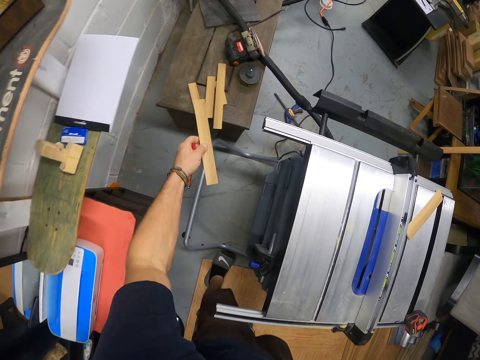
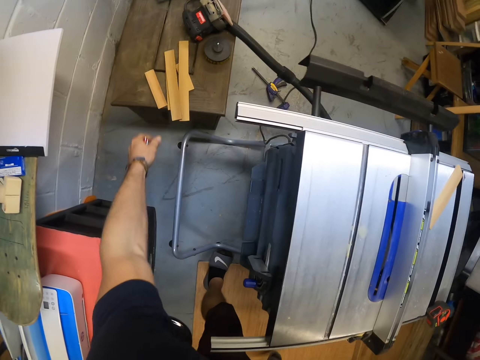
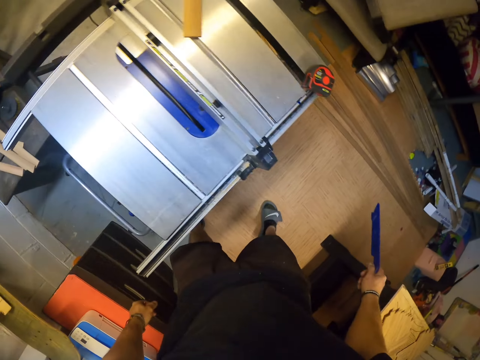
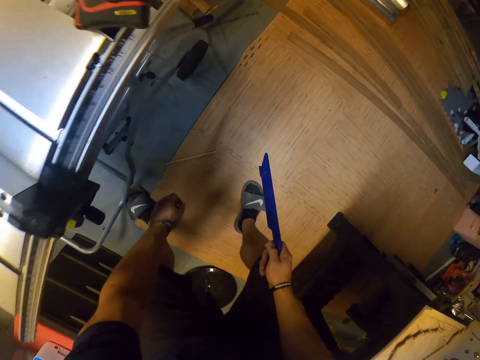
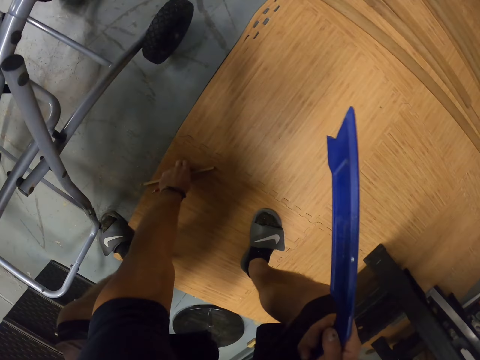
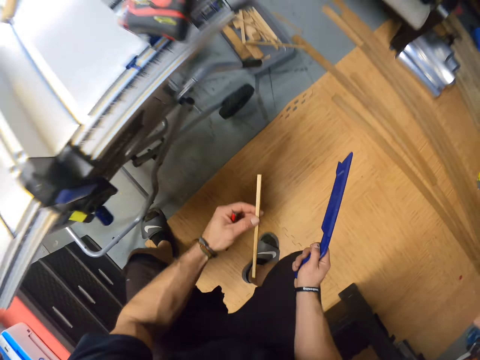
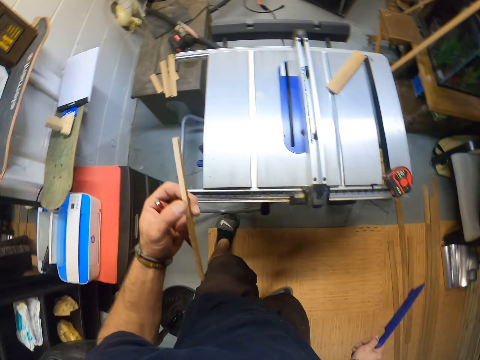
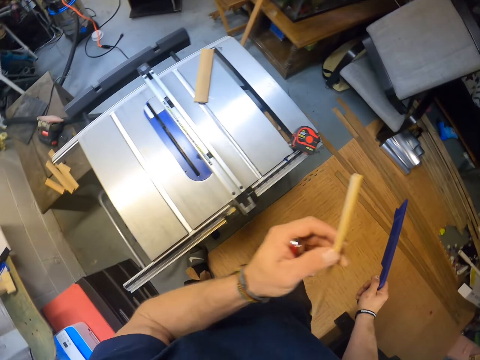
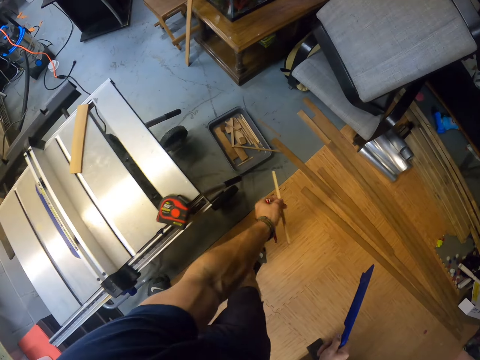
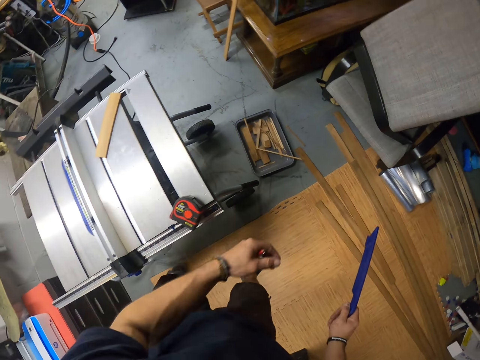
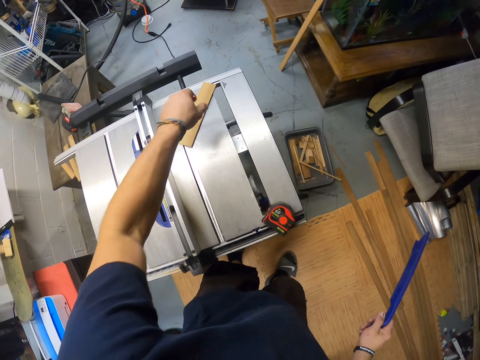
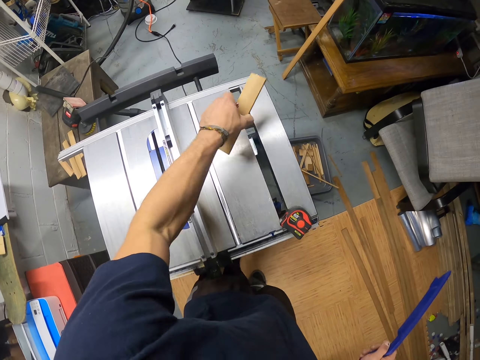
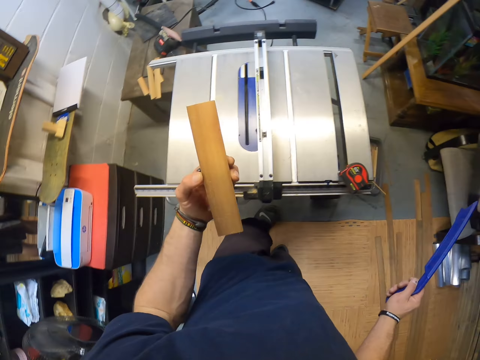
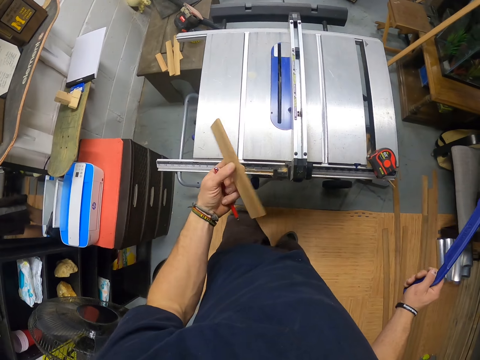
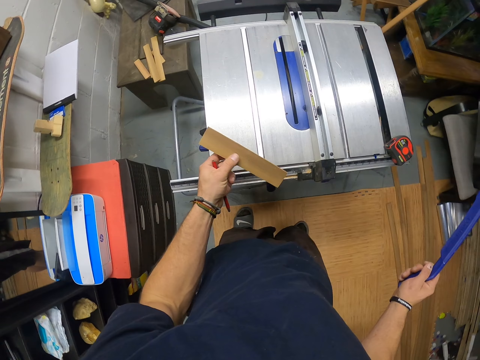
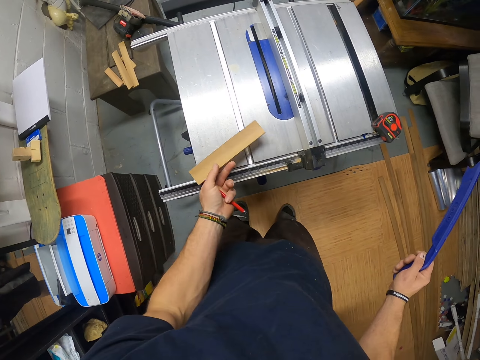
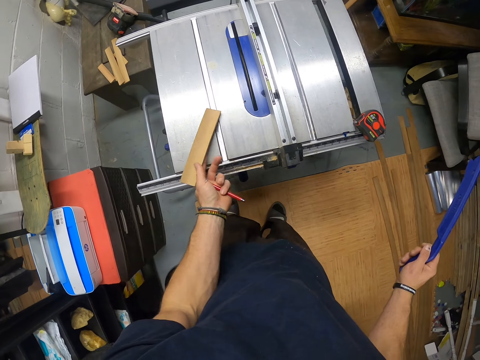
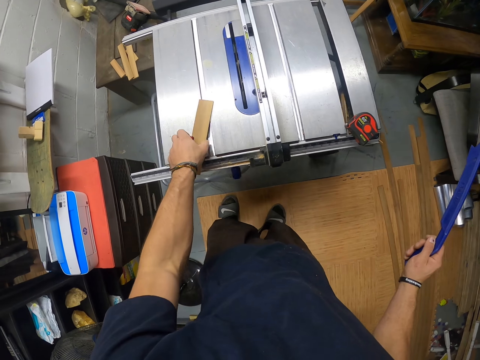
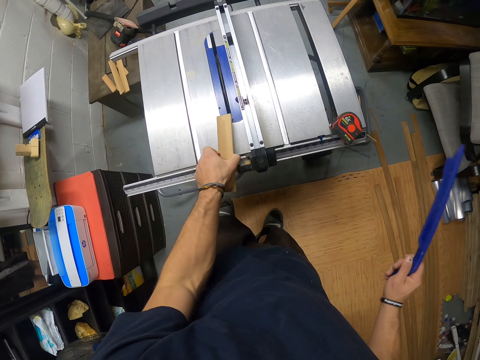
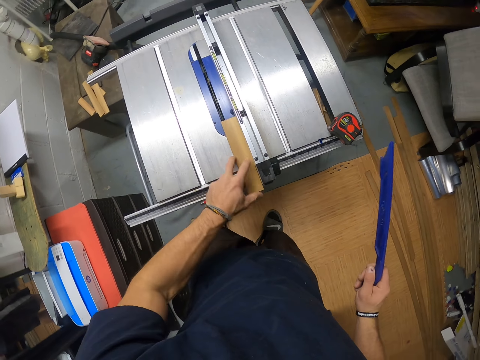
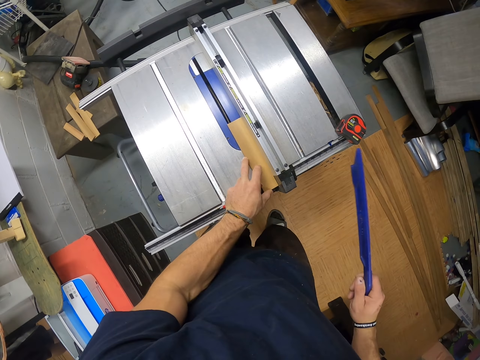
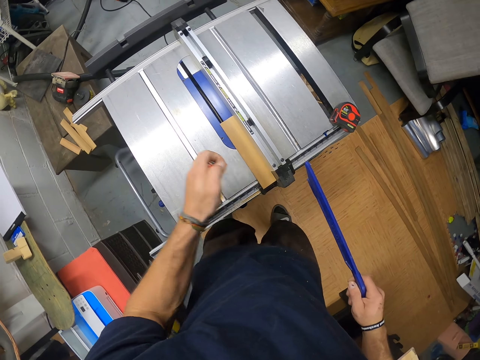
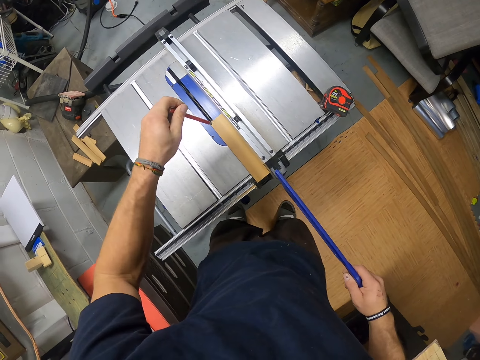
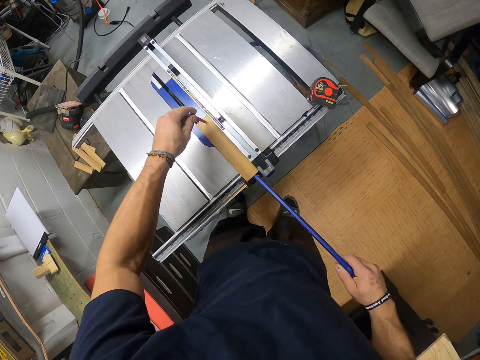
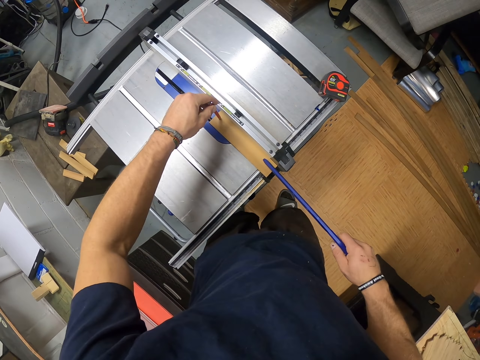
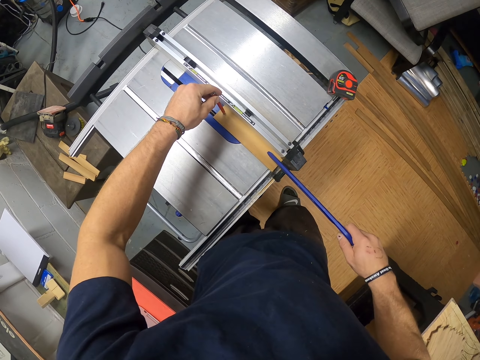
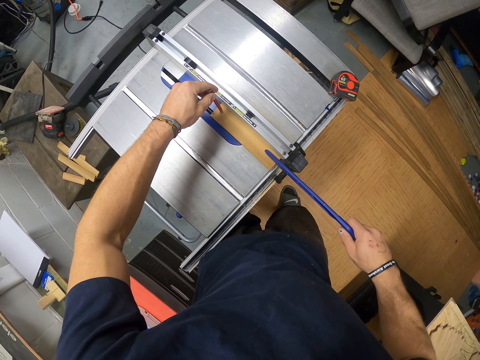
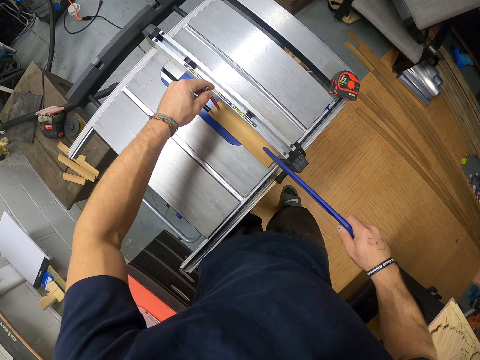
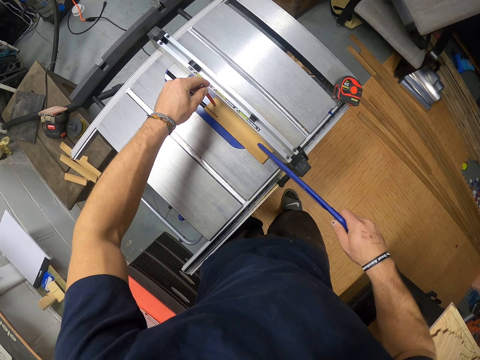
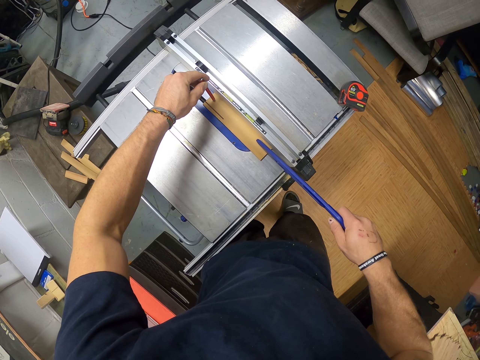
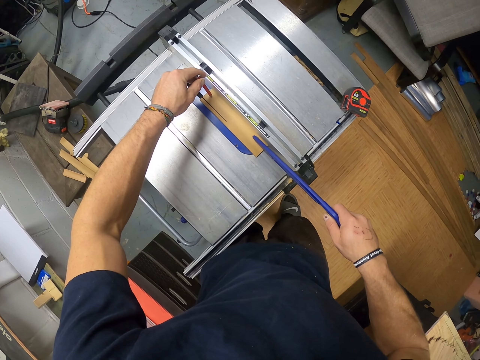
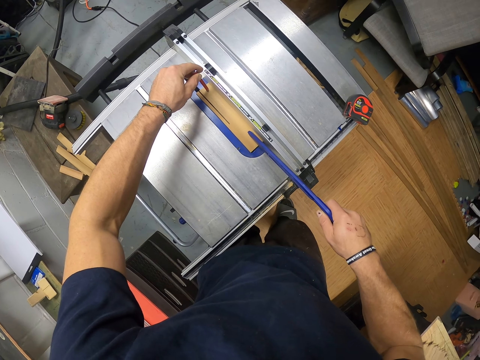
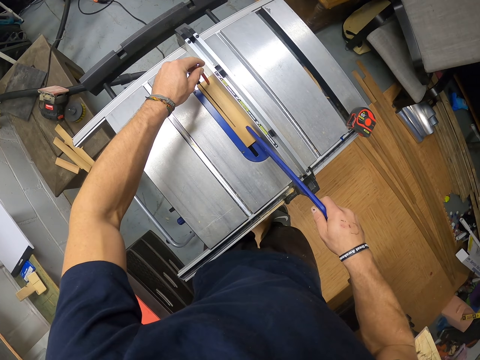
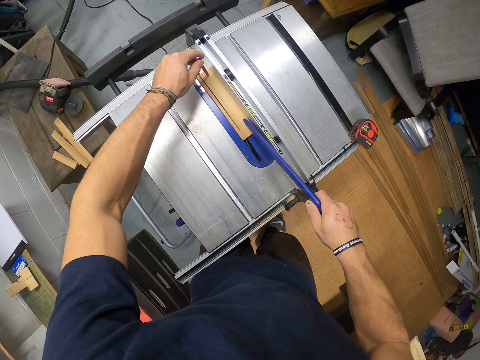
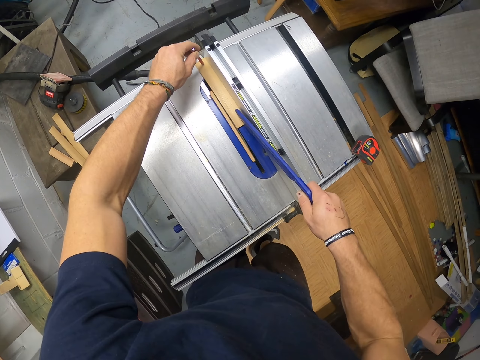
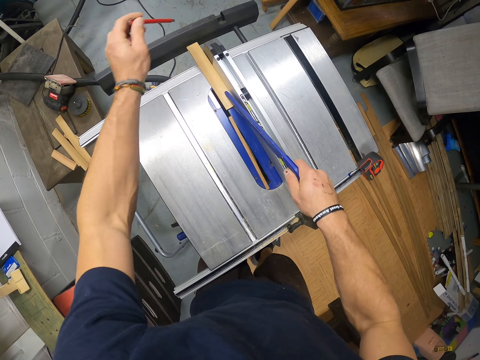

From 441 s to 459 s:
The camera wearer throws the plank on the table in the workshop. He picks an offcut on the floor with his left hand. He throws the offcut in the tray on the floor with his left hand. He picks a plank on the table saw with his left hand. He drops the plank on the table saw with his left hand. He picks the plank on the table saw with his left hand. He places the plank on the table saw with his left hand. He pushes the plank on the table saw's throat plate with the push stick in his right hand and the pencil in his left hand. He holds the wood with the push stick and the pencil. He cuts the wood.

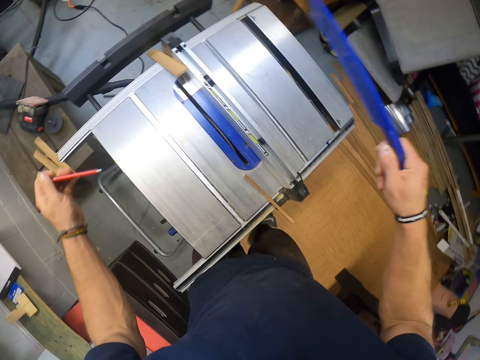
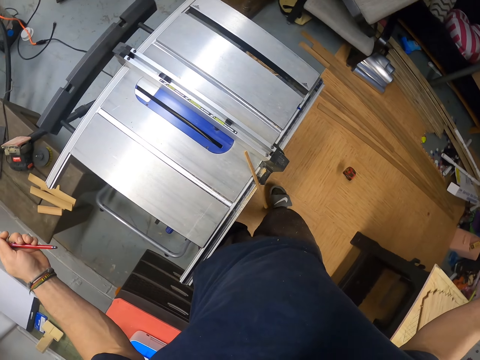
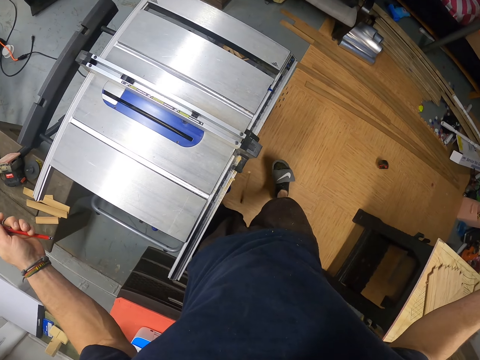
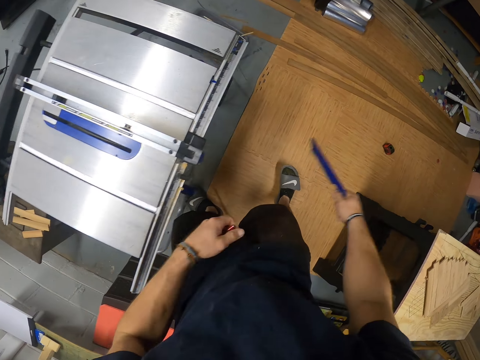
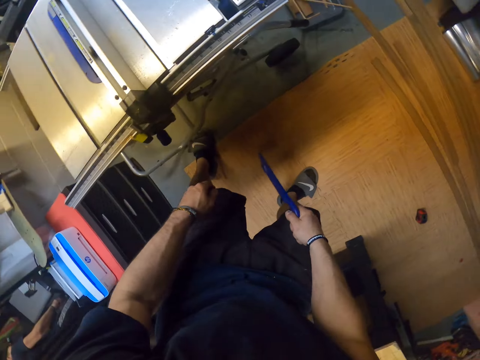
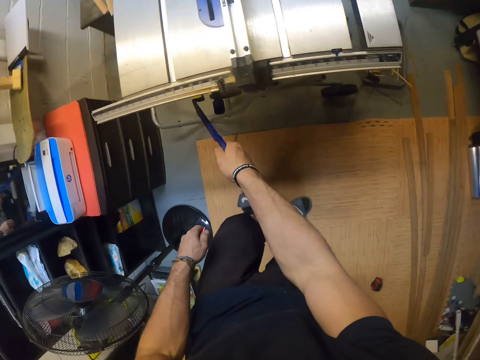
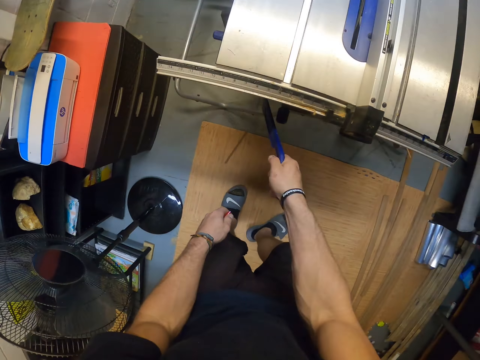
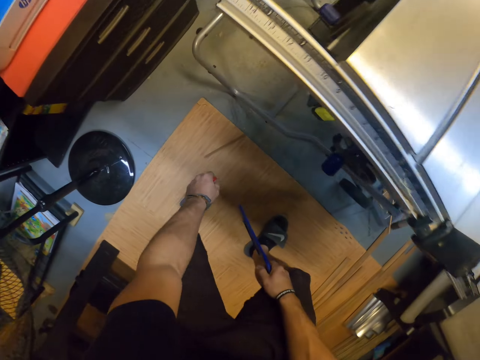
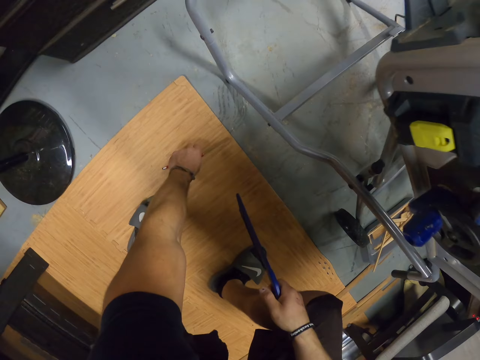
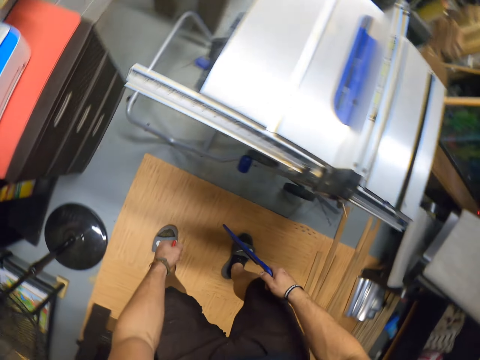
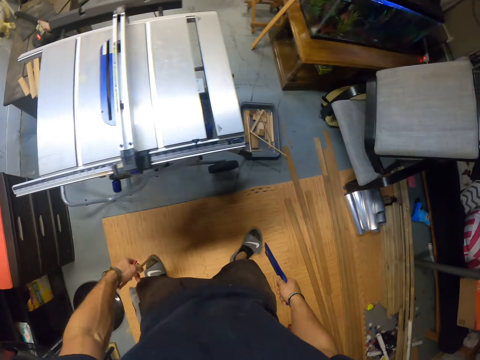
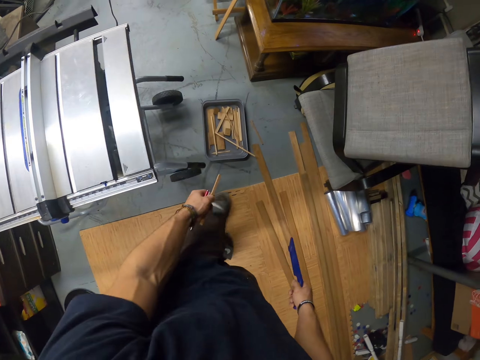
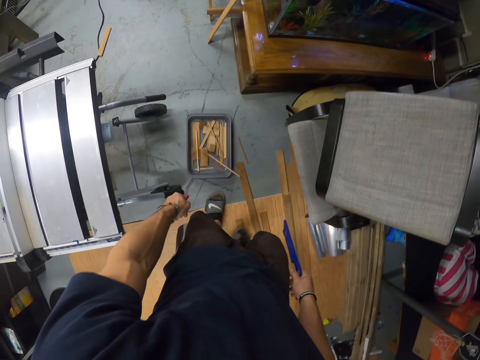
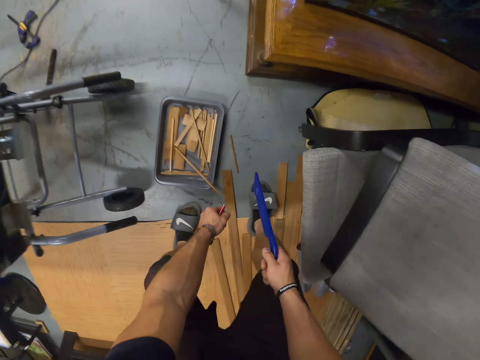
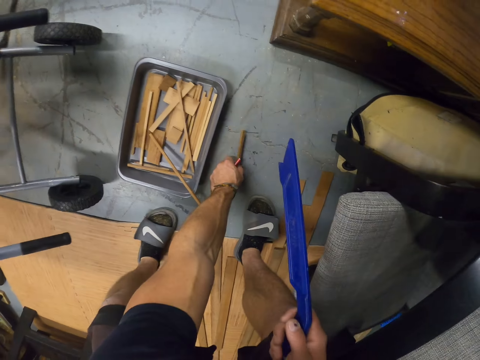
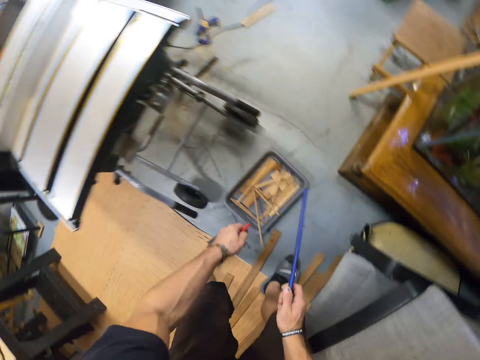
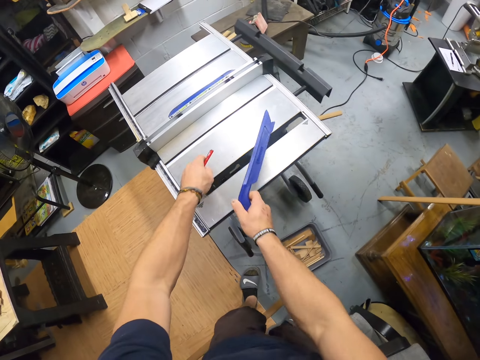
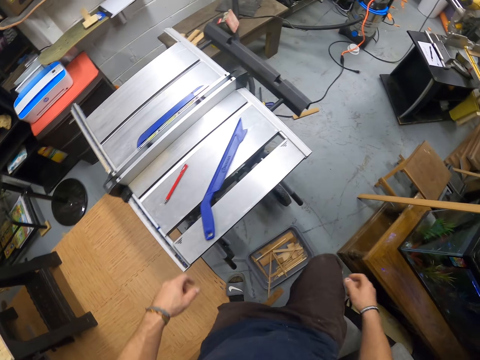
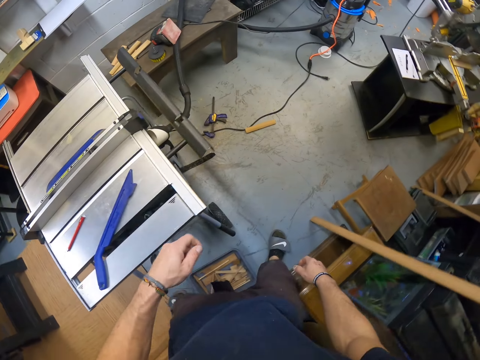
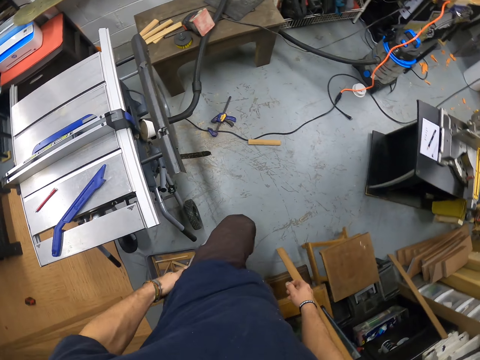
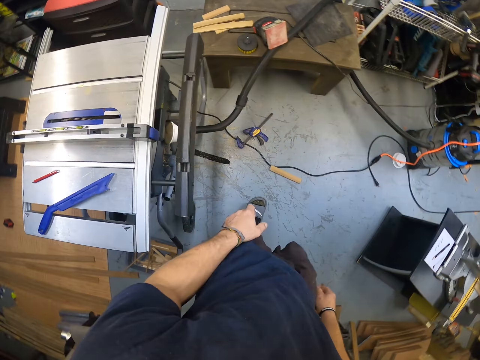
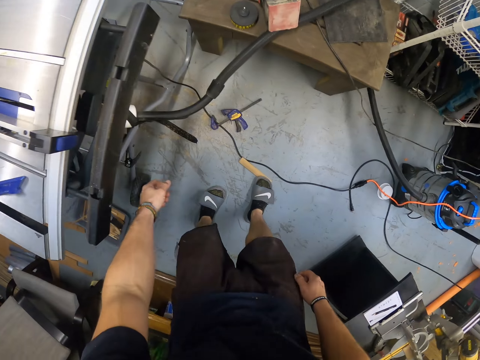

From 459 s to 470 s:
The camera wearer hits a button under the table saw with the push stick in his right hand. He picks an offcut on the floor with his left hand. He throws the offcut in the tray on the floor with his left hand. He picks an offcut on the floor with his left hand. He throws the offcut in the tray on the floor with his left hand. He drops the pencil on the table saw with his left hand, and drops the push stick on the table saw with his right hand.
